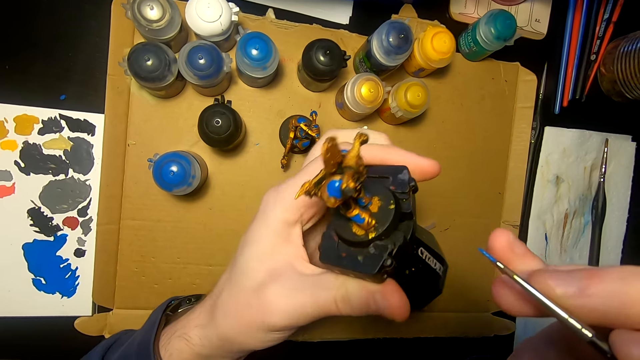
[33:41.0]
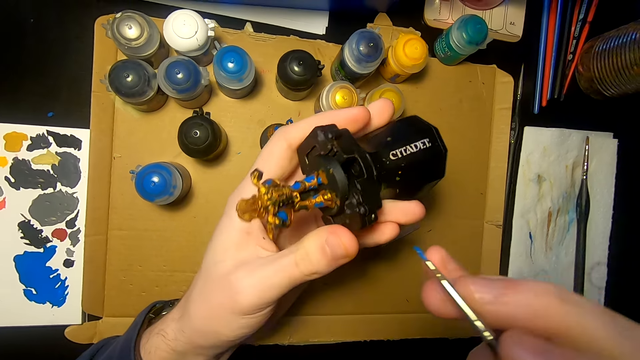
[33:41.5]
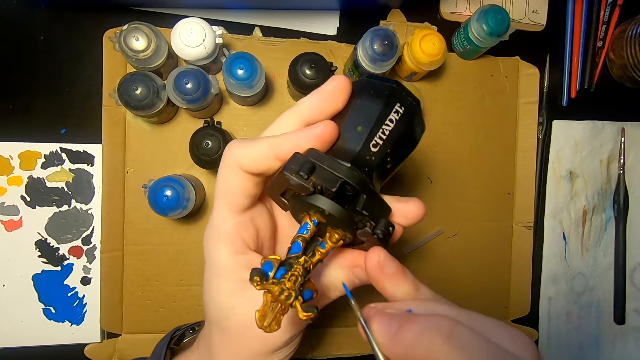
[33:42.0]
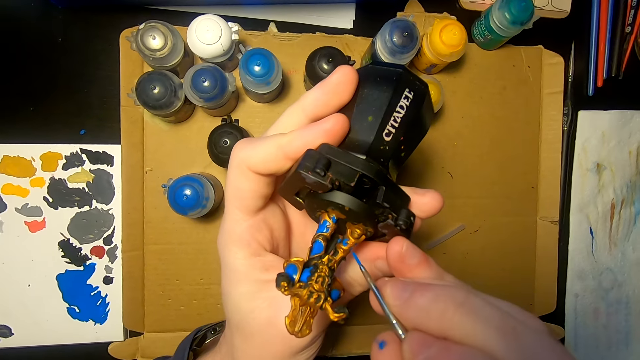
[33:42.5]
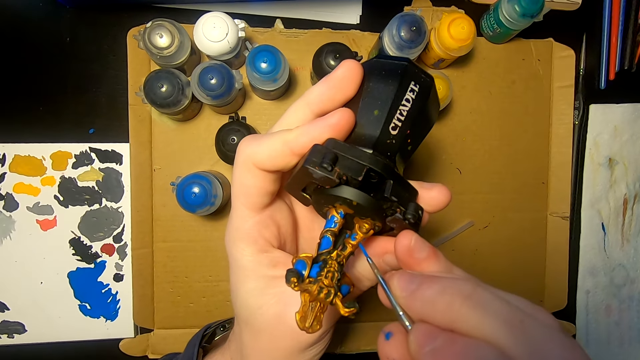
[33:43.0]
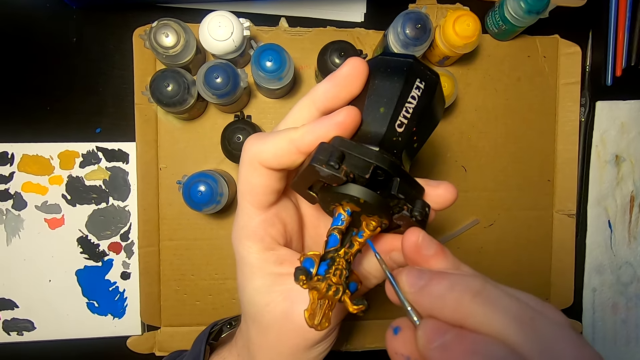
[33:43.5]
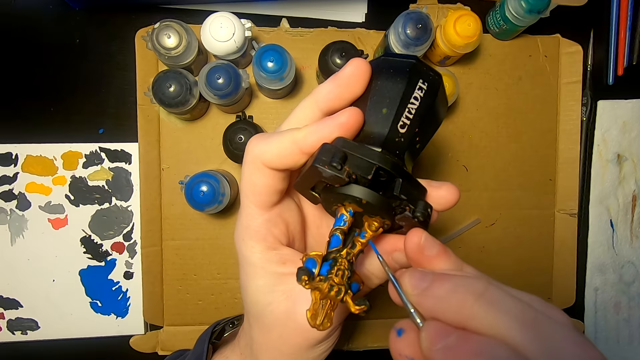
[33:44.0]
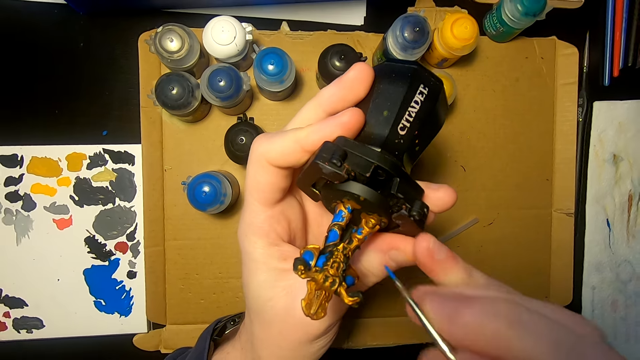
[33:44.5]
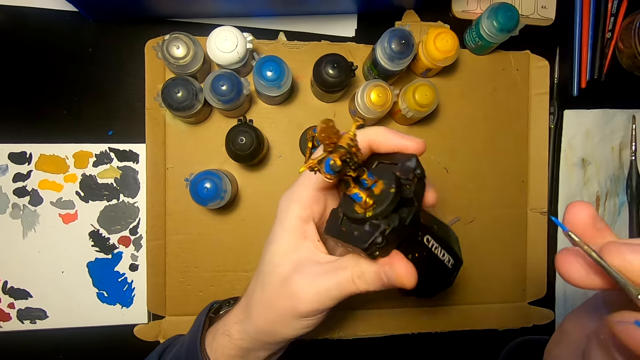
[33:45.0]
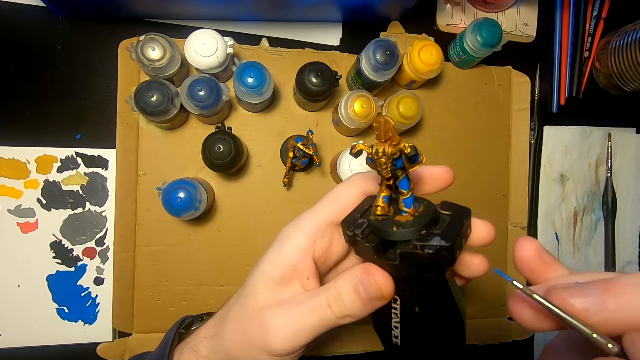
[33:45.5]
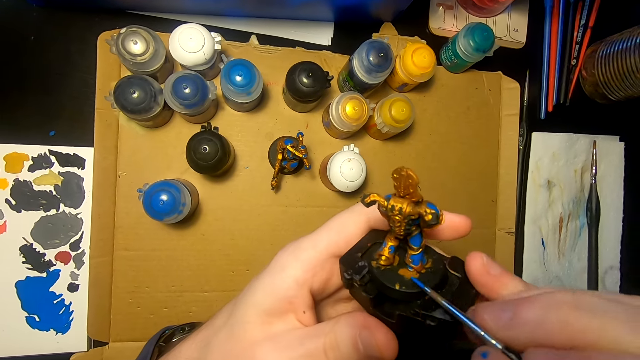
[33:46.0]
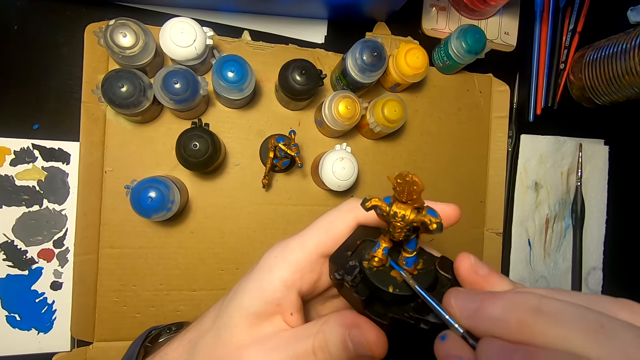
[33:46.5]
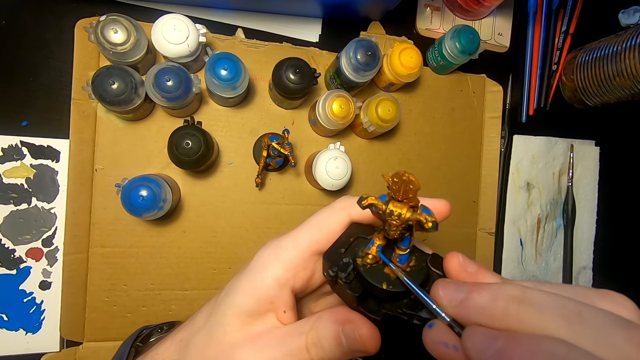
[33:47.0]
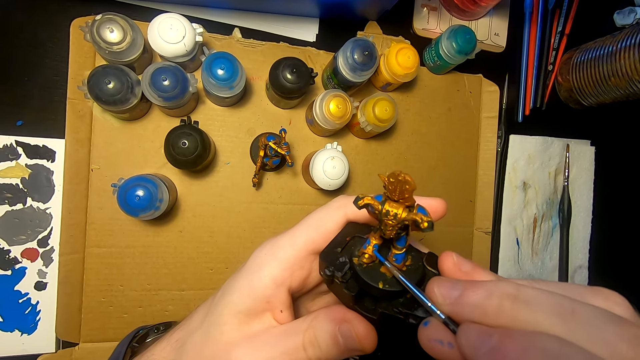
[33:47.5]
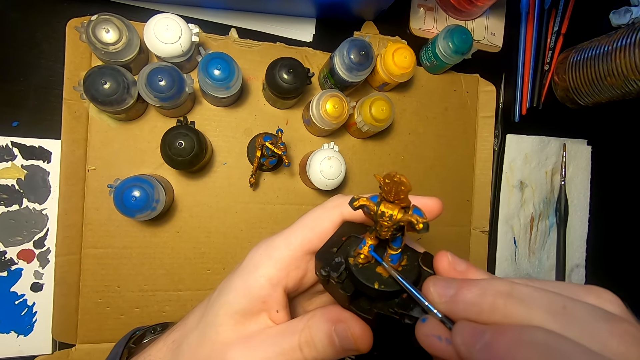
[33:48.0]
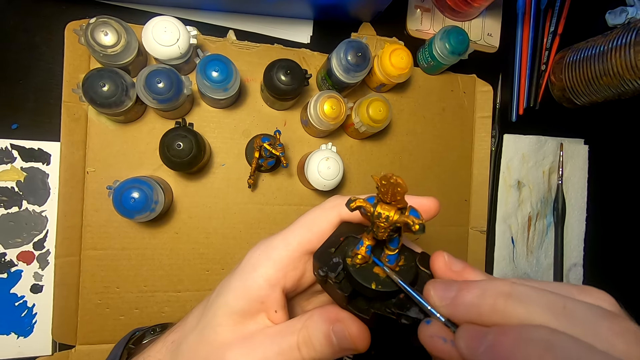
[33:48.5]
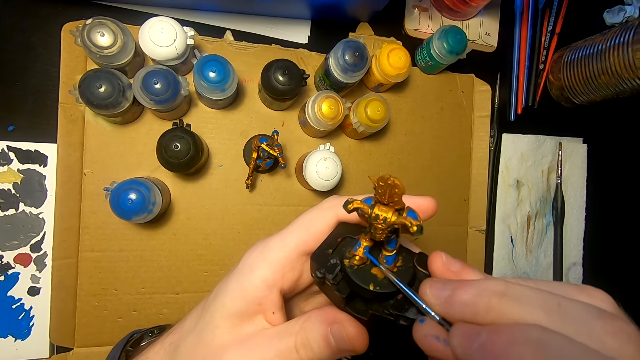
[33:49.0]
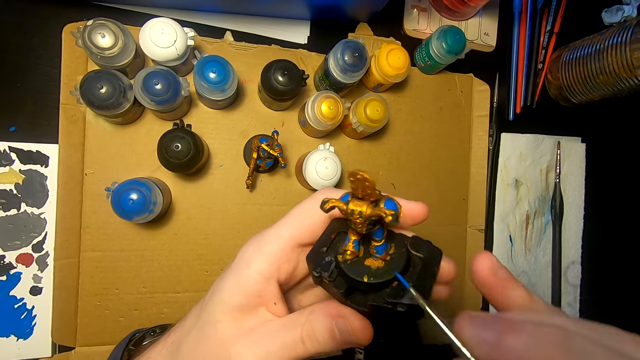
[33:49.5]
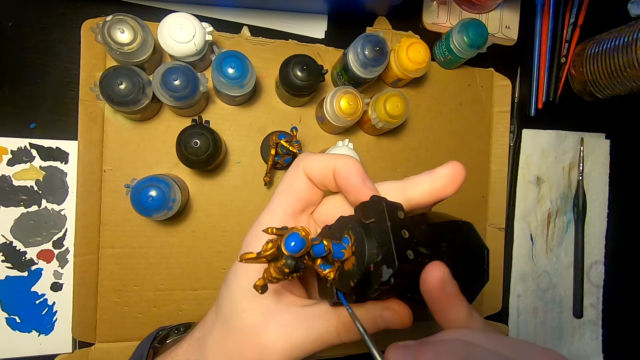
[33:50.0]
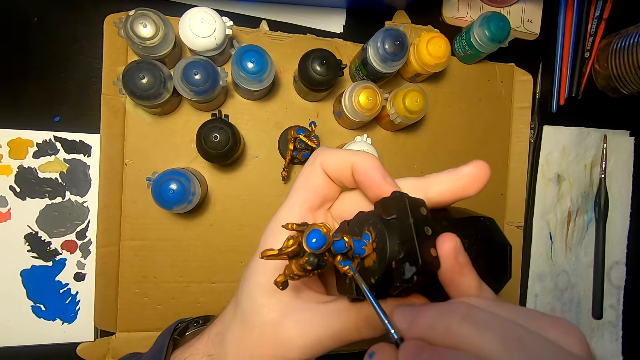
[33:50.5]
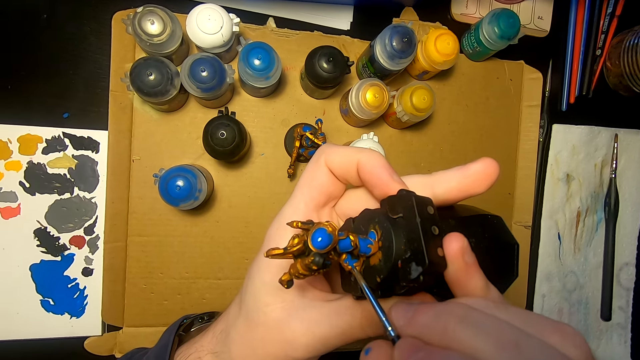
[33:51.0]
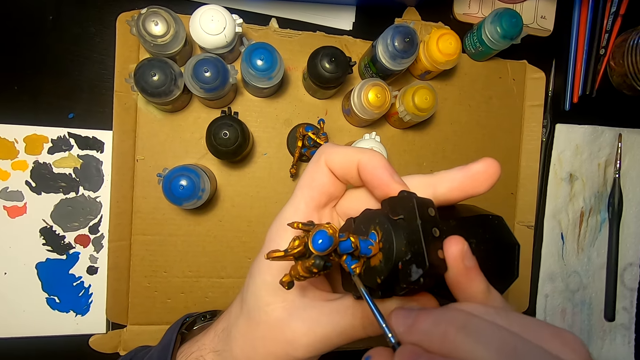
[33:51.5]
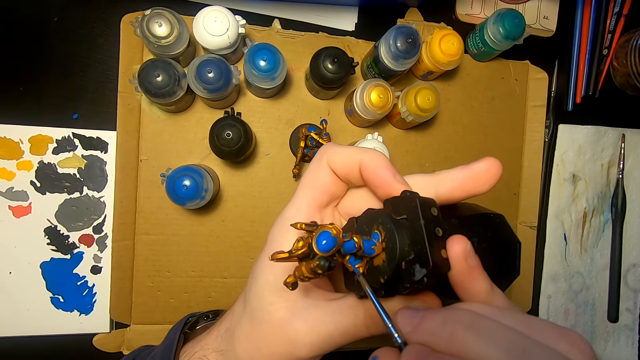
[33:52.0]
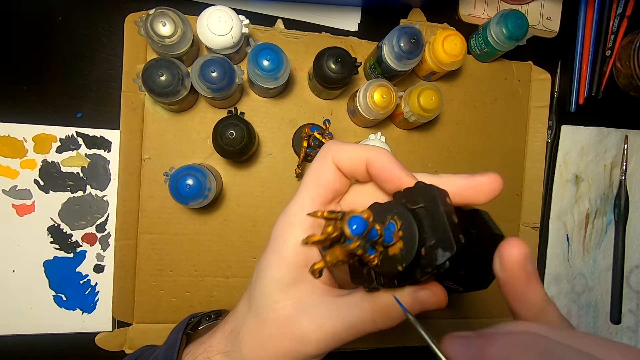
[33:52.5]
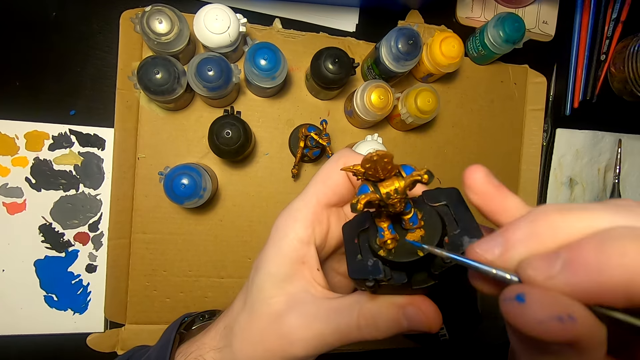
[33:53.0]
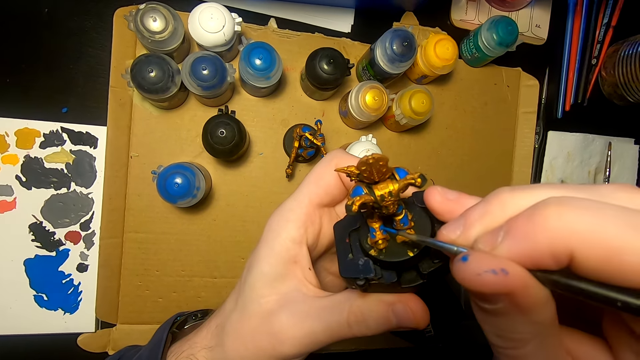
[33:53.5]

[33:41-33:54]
The camera wearer moves the sculpture or figurine. They move the right hand. They paint the figurine with a paintbrush. They turn the sculpture, move the sculpture, and paint the figurine with a paintbrush. They turn the sculpture and paint the figurine with a paintbrush.

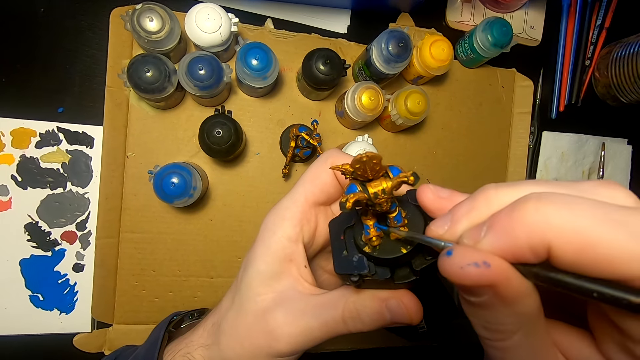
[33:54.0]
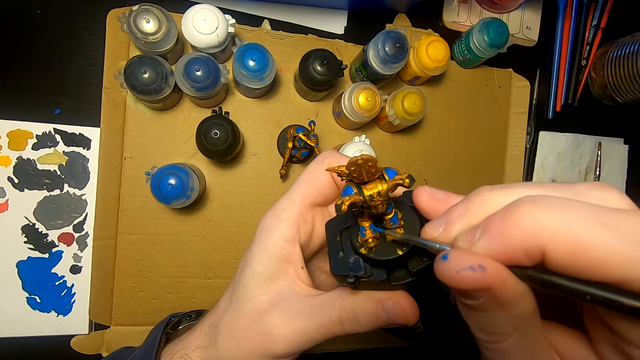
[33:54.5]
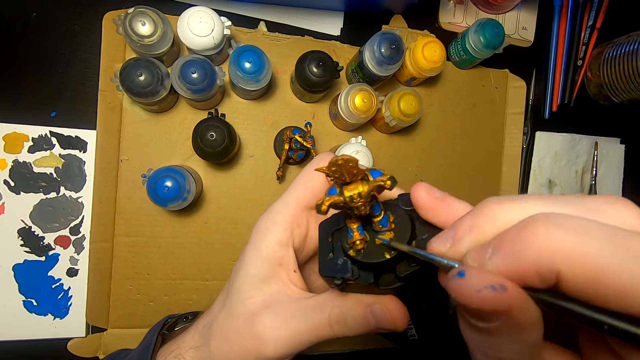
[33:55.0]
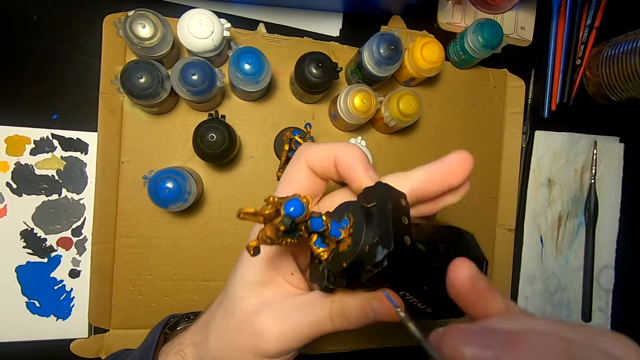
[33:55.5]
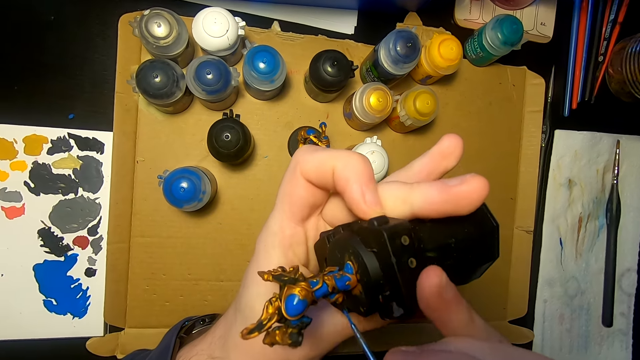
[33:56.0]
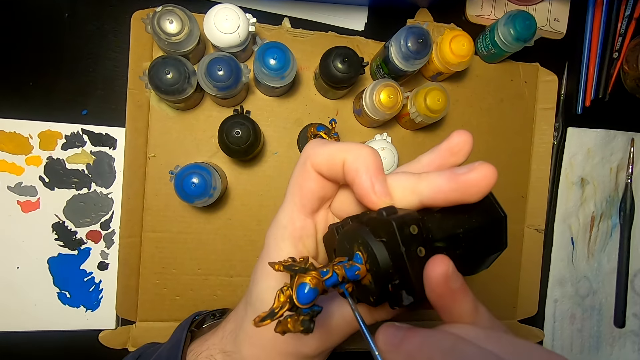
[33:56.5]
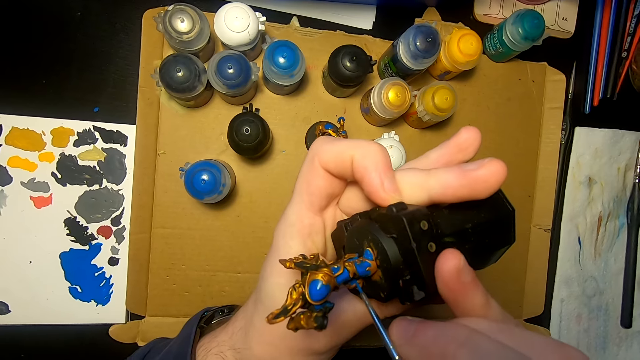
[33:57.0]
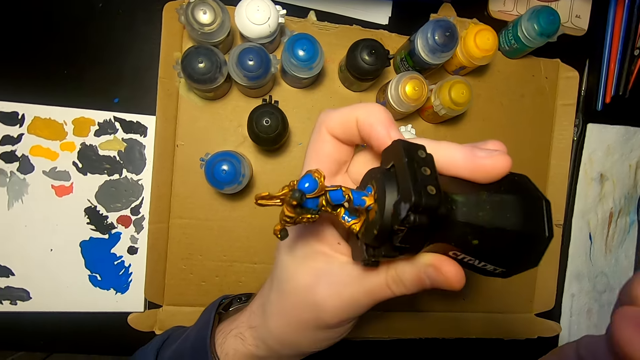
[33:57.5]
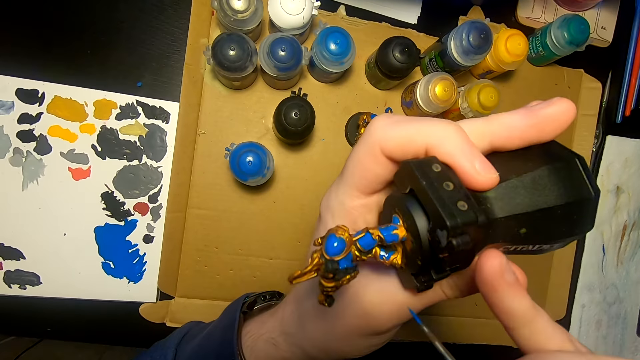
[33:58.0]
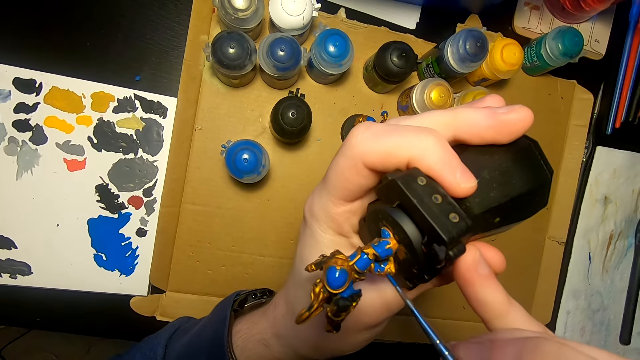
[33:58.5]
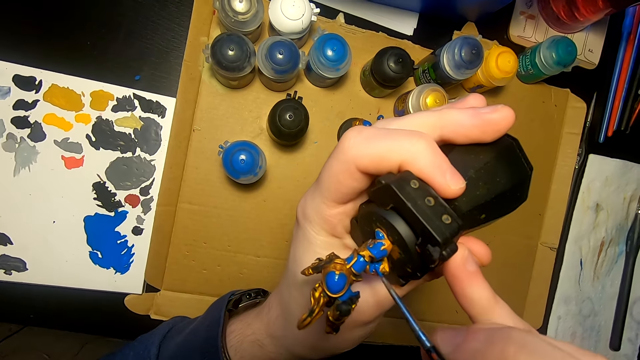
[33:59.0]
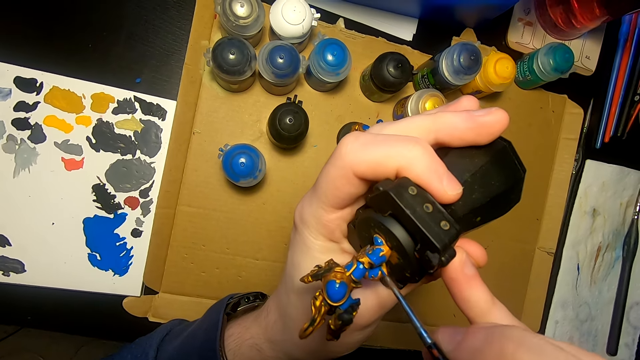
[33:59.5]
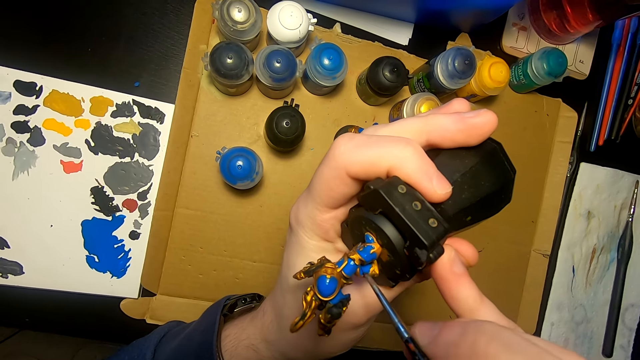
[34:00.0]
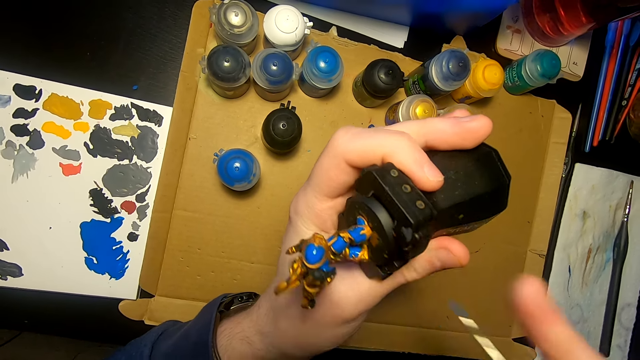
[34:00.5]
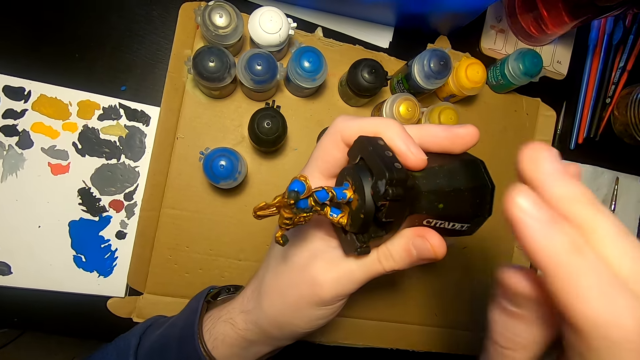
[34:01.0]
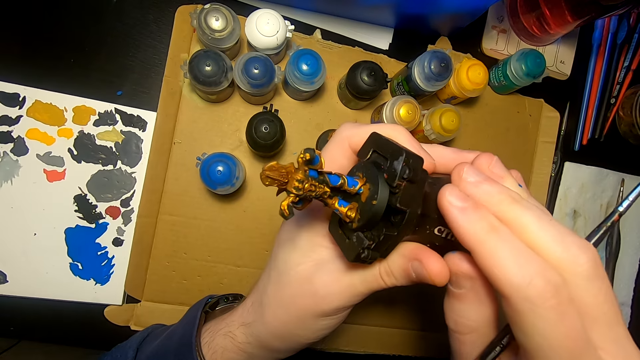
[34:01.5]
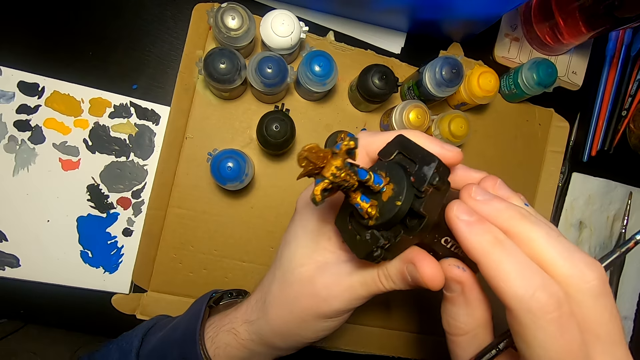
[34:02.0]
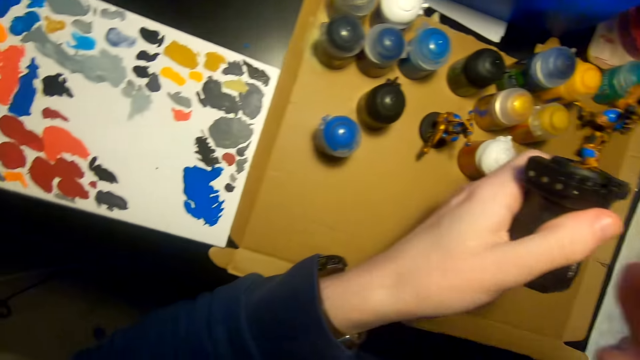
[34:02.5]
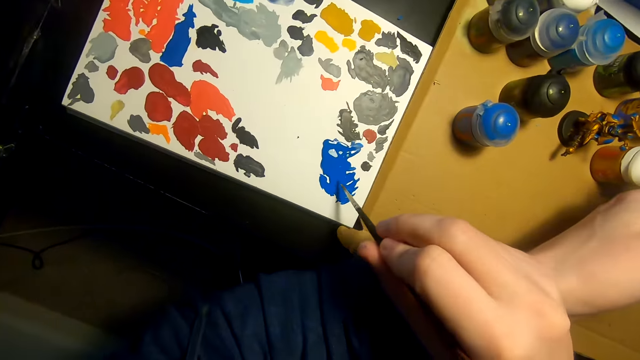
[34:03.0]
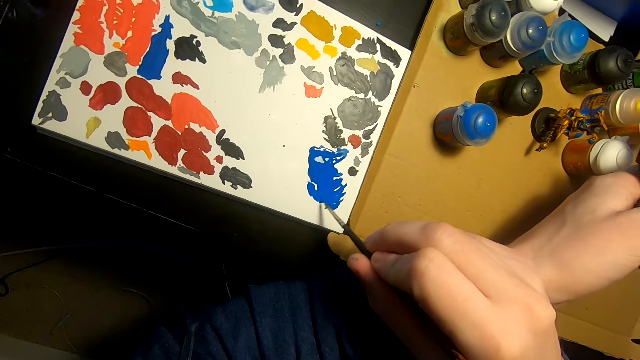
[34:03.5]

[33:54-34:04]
The camera wearer paints the figurine or sculpture with a paintbrush. They move the sculpture, move the right hand, and paint the figurine with a paintbrush. They lift the sculpture and paint the figurine with a paintbrush. They lift the right hand, hold the sculpture, turn the sculpture, and move the right hand. They rub the pen brush on the paint.
